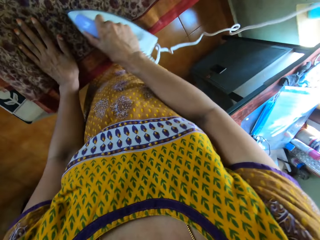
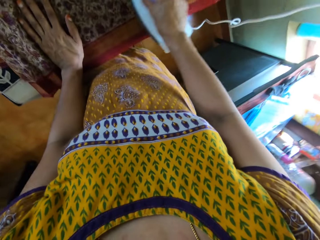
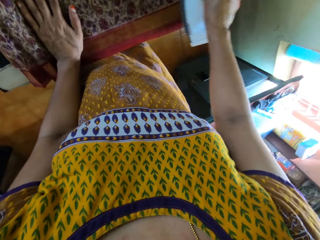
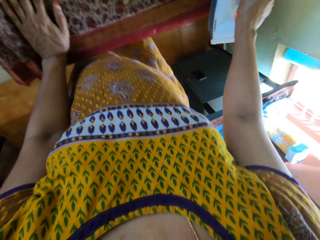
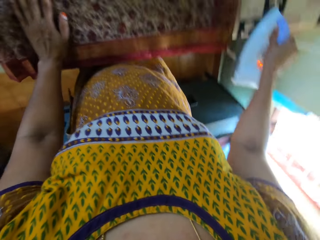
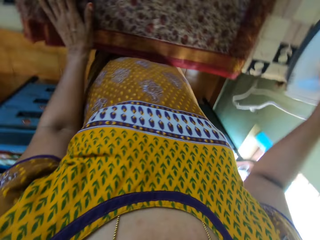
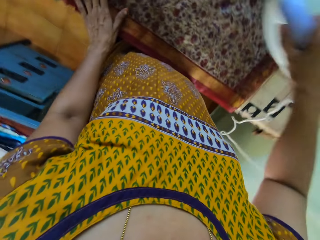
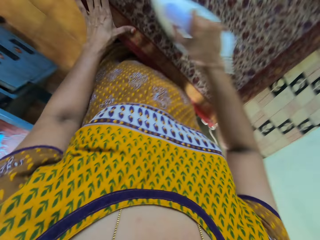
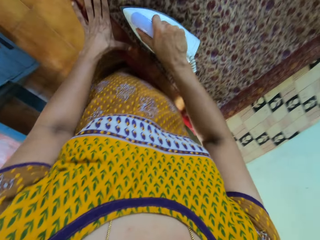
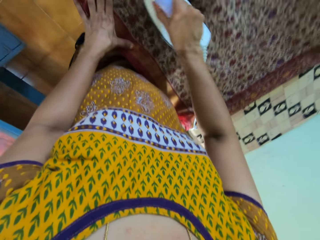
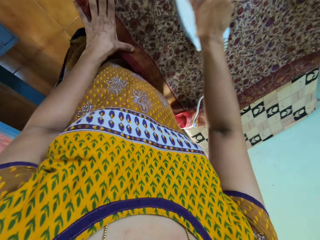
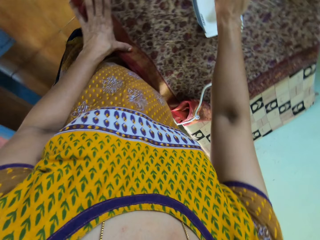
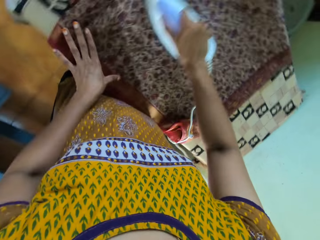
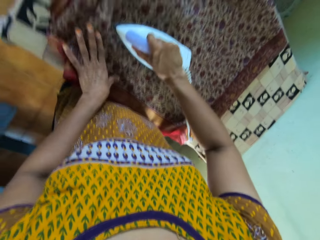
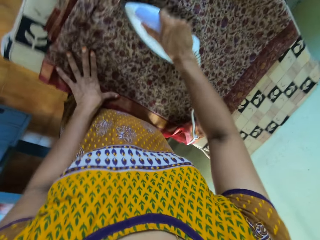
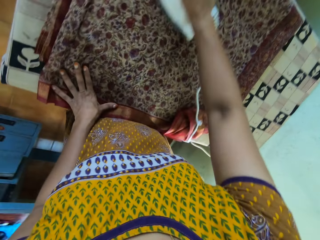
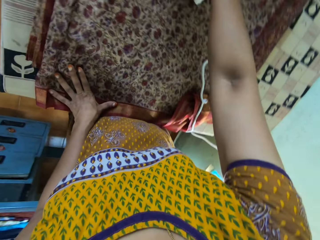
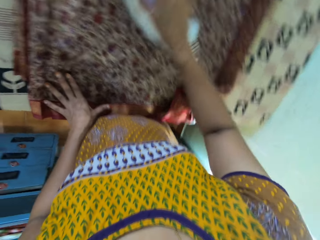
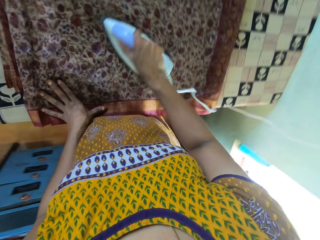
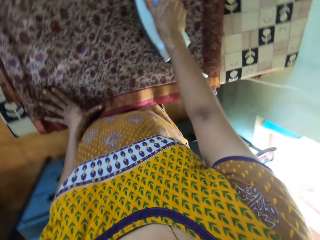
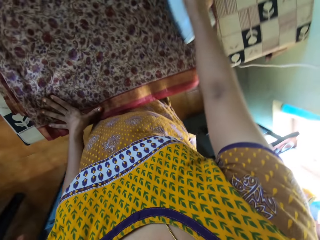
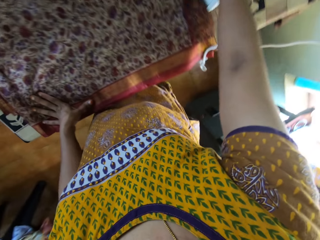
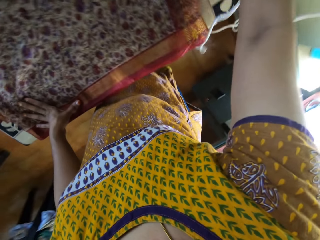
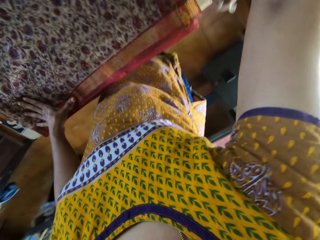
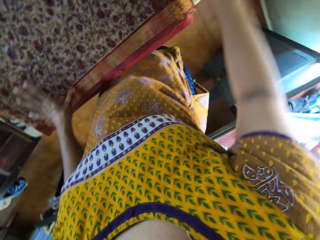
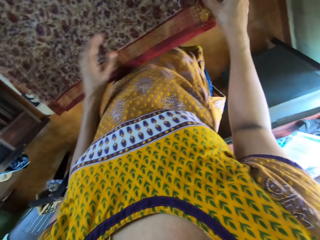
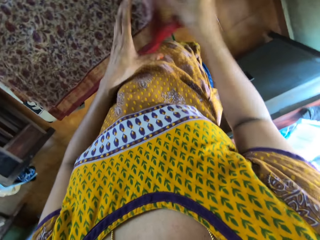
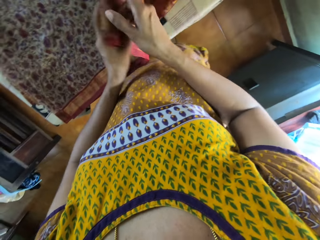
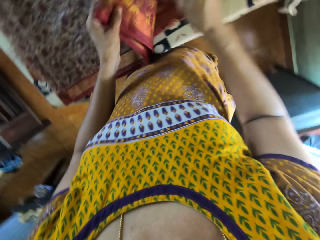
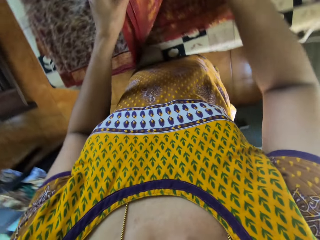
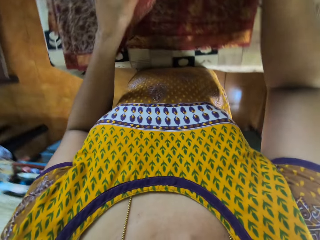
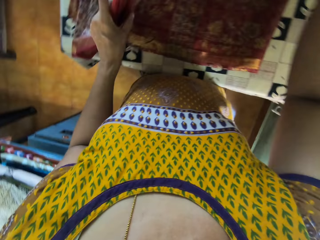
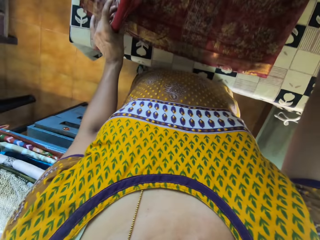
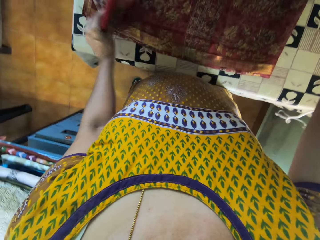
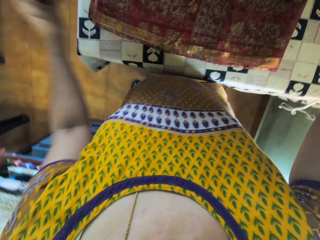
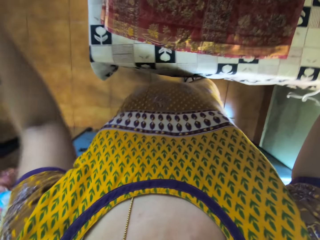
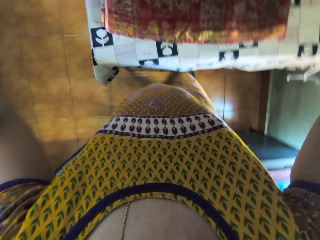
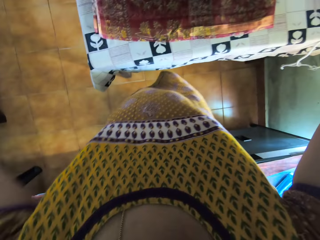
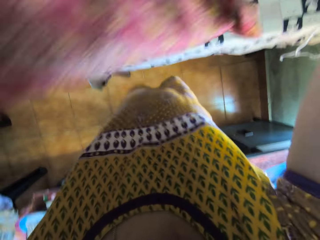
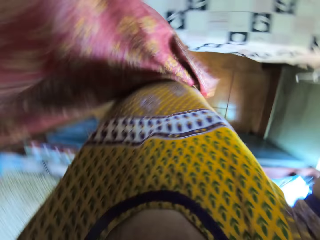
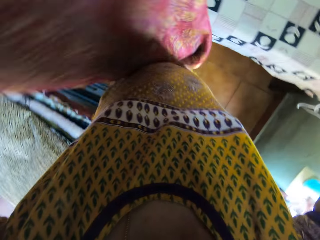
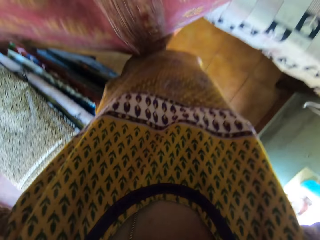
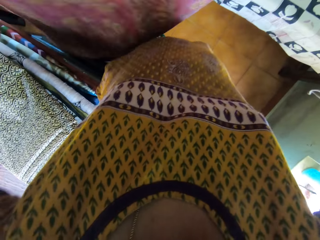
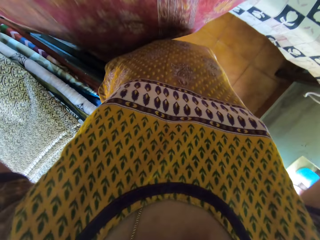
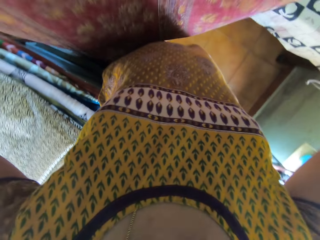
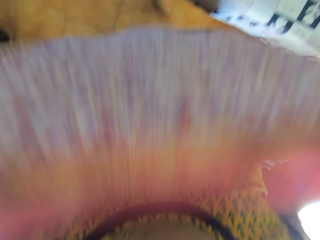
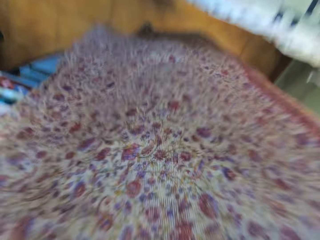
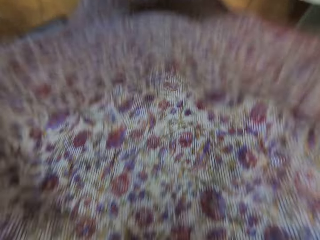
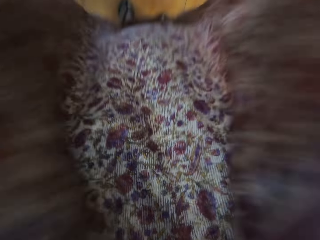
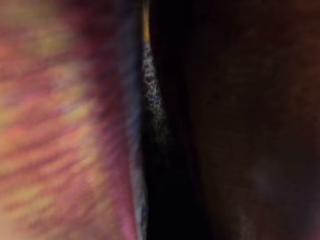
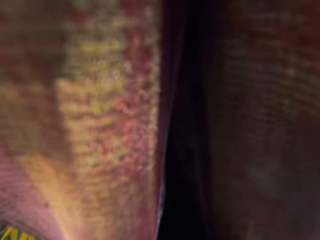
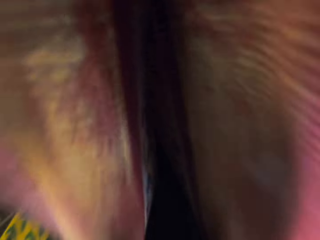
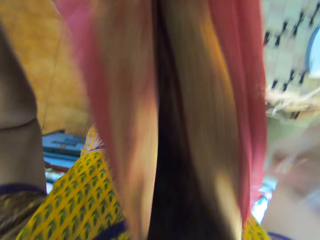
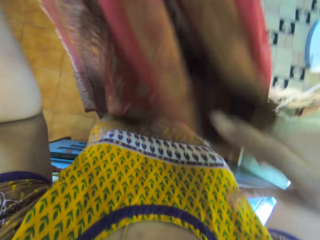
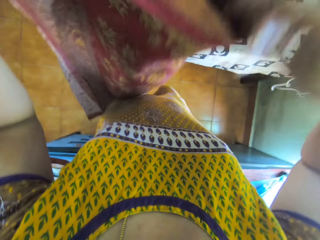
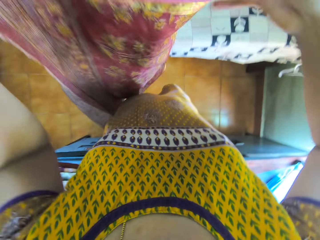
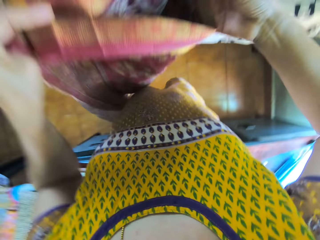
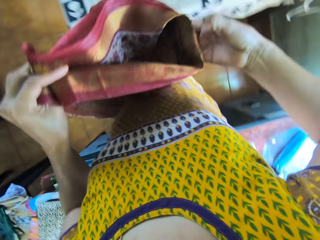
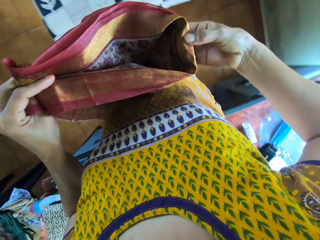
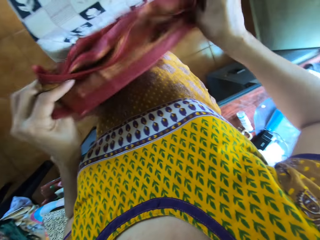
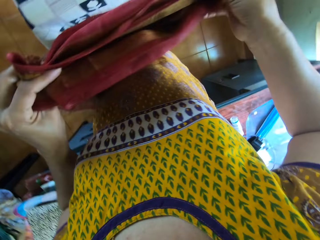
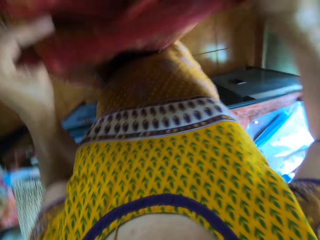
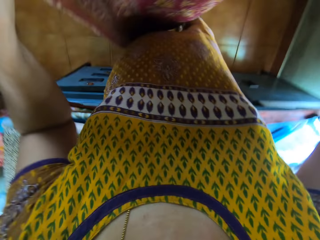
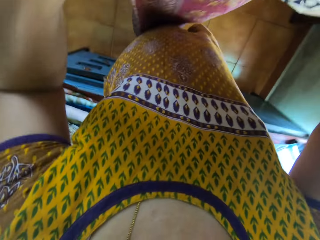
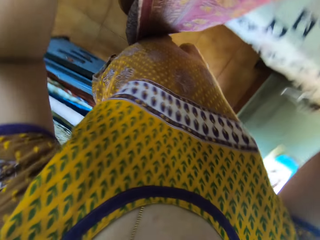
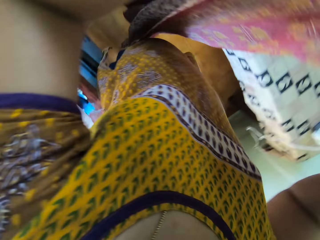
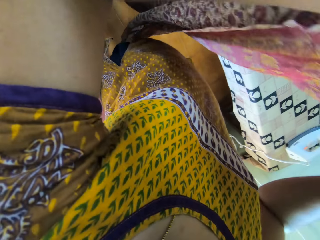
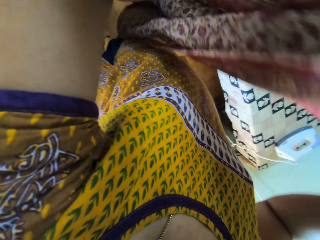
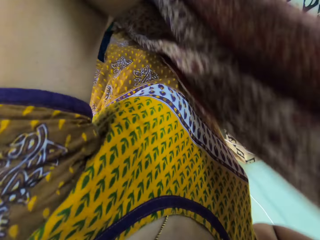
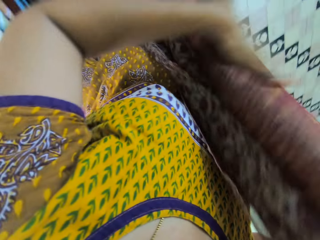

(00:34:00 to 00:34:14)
The camera wearer places the pressing iron in her right hand on the table. She picks up the piece of cloth from the table with both hands. She holds the piece of cloth between her jaw and her chest. She folds the piece of cloth in her hands.

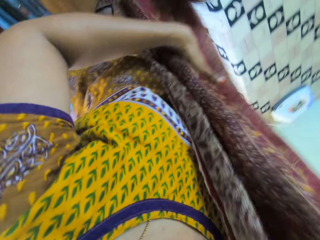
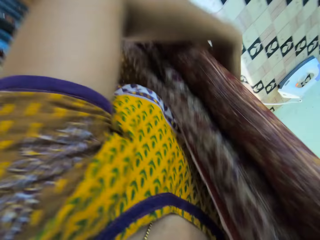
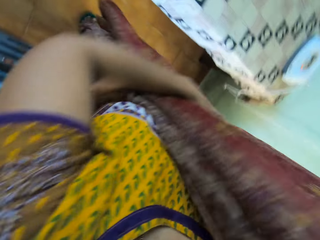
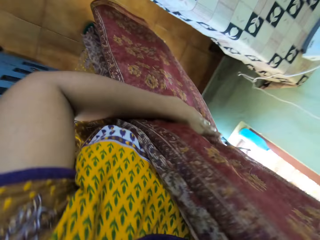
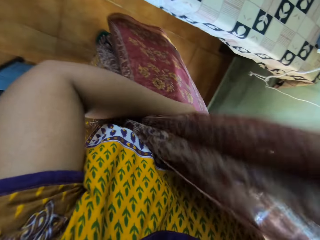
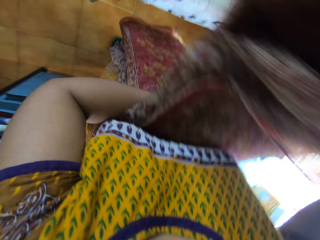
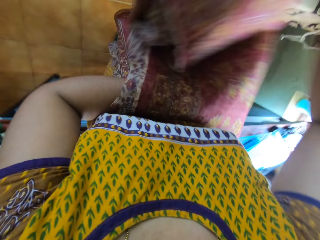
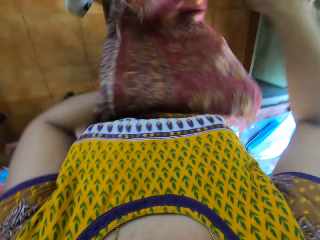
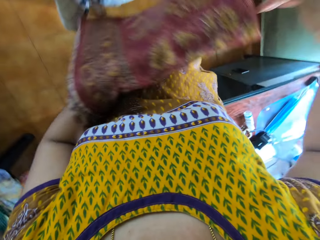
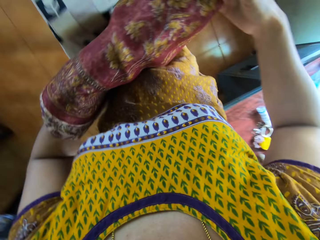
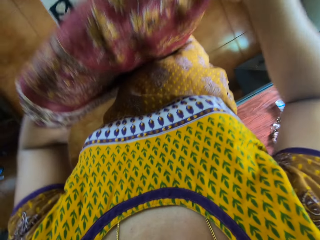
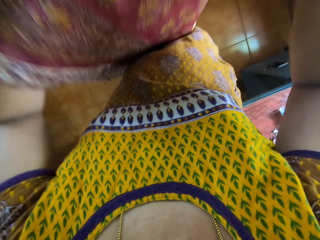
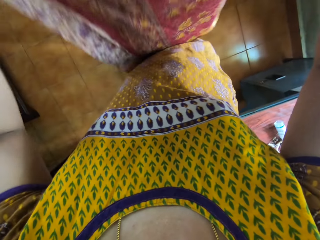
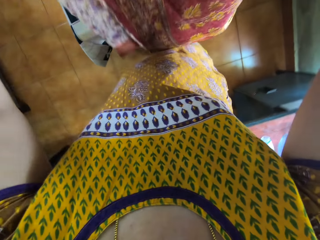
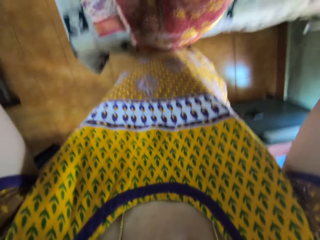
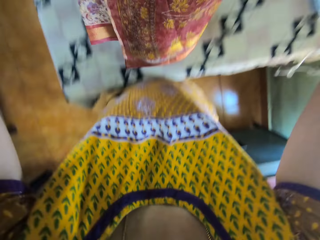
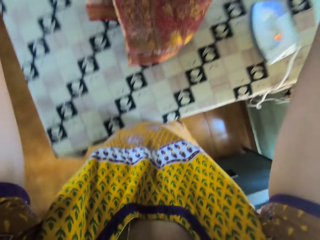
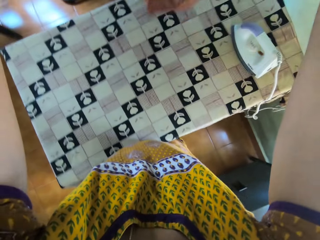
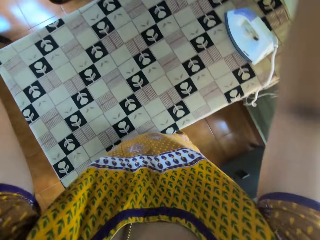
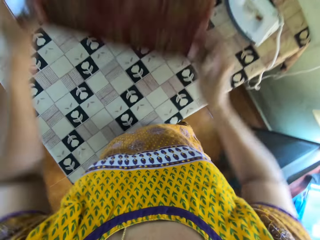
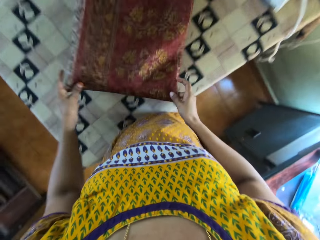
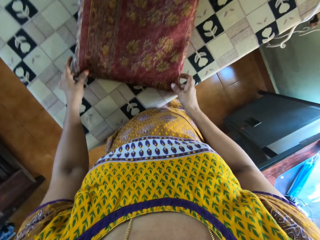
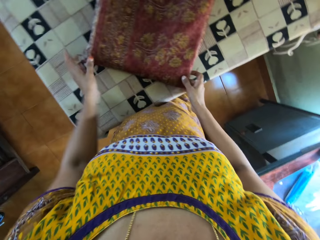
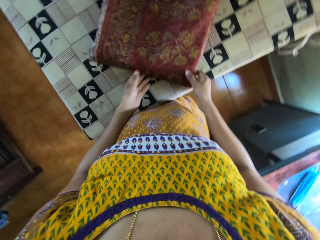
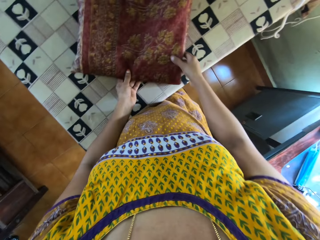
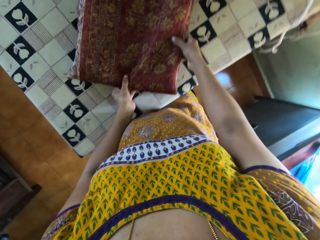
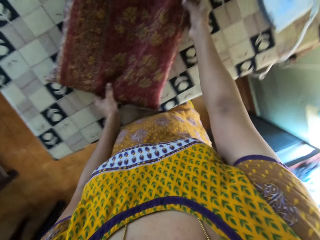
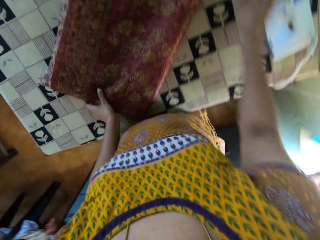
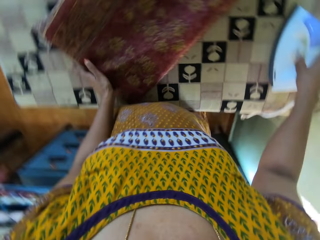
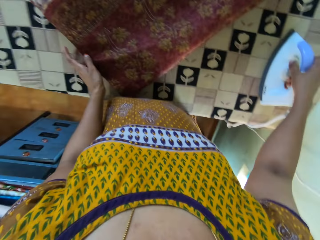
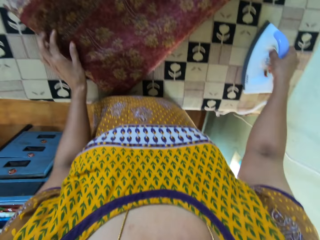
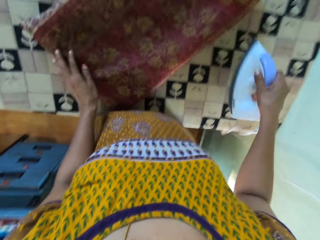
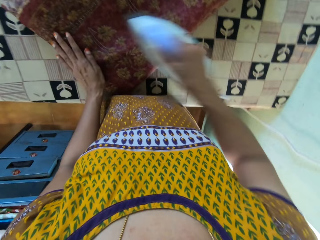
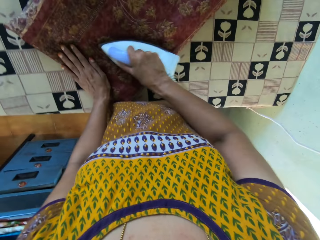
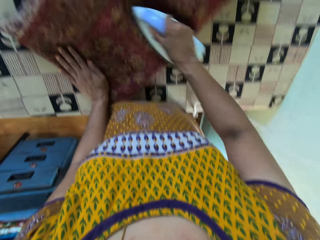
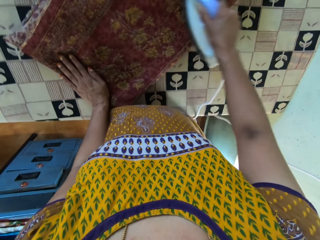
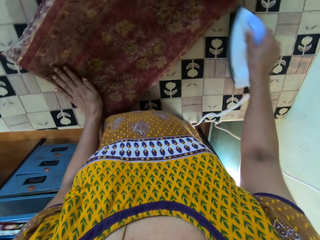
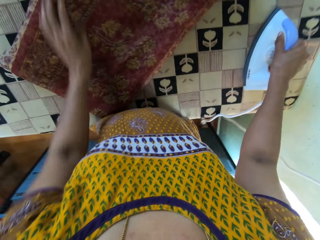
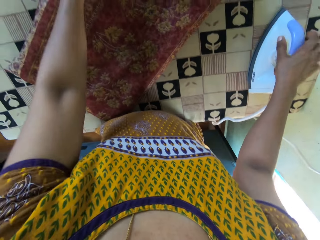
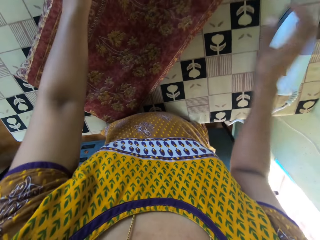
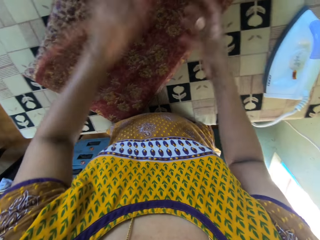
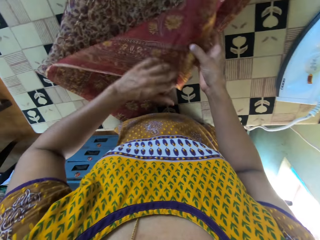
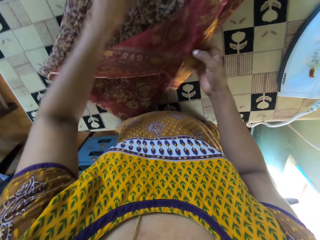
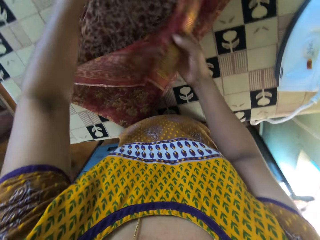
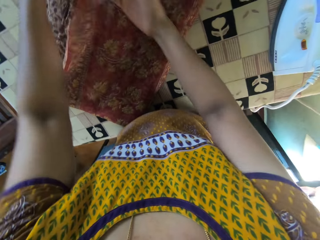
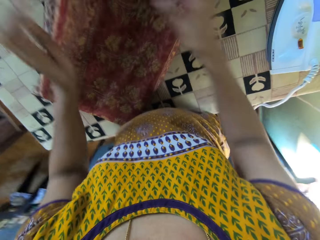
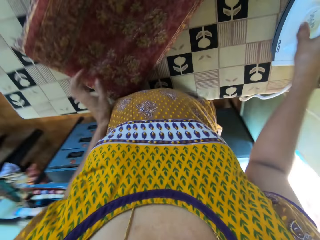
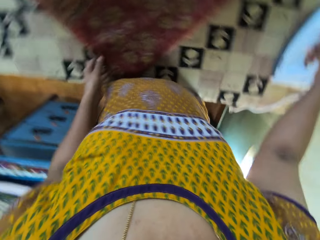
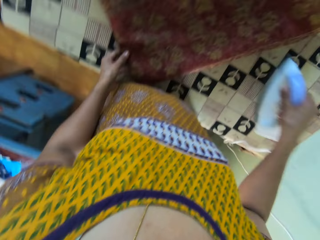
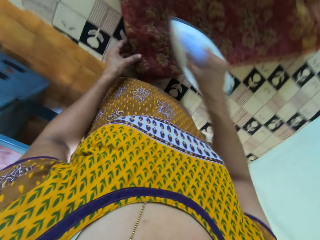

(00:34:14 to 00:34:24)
The camera wearer places the piece of cloth in her hands on the table. She picks up the pressing iron from the table with her right hand. She irons the piece of cloth with the pressing iron in her right hand. She places the pressing iron in her right hand on the table. She adjusts the piece of cloth on the table with her hands. She picks up the pressing iron from the table with her right hand.
